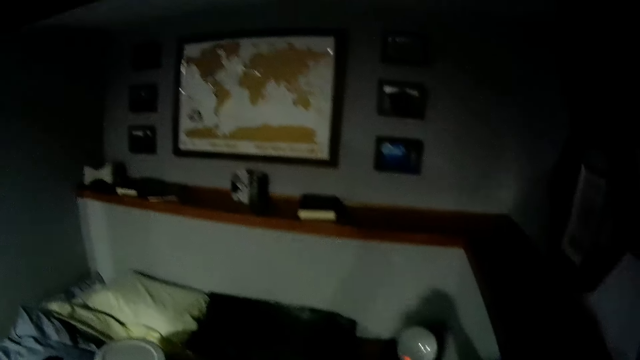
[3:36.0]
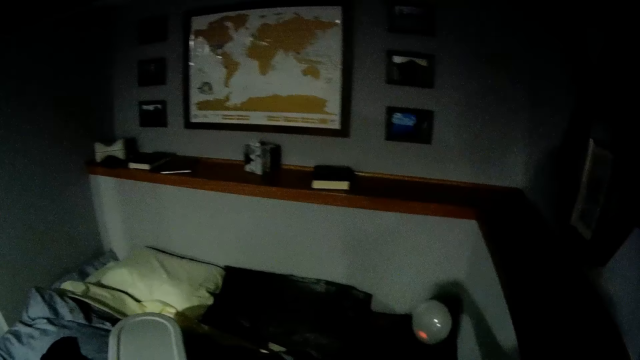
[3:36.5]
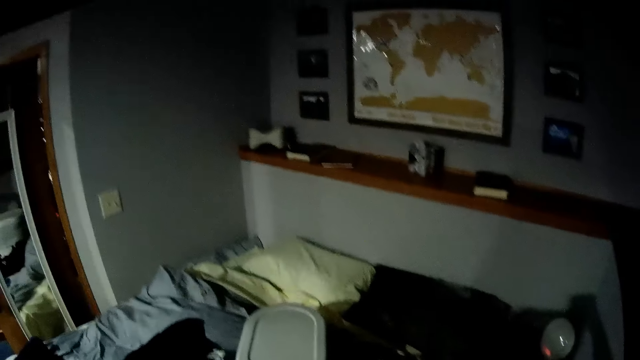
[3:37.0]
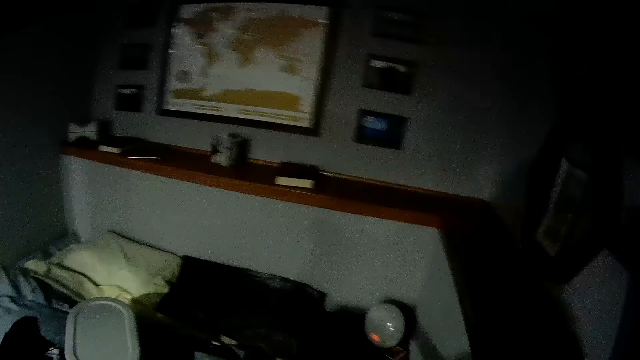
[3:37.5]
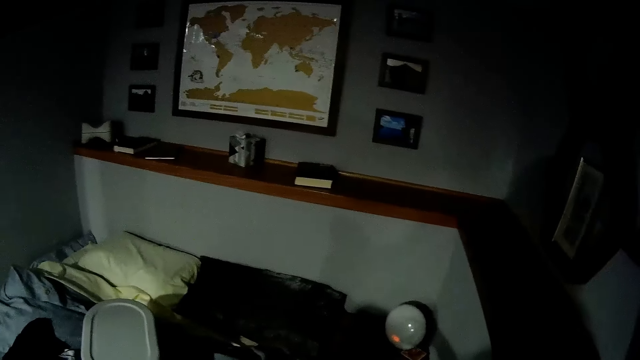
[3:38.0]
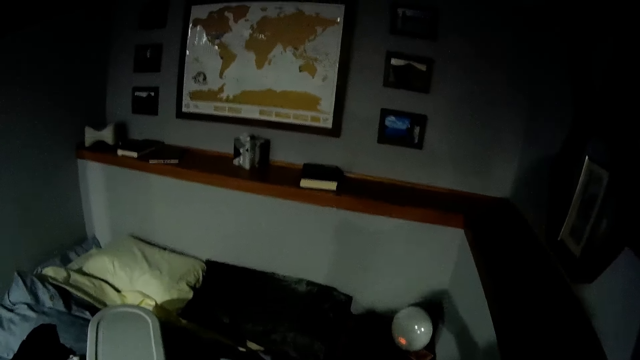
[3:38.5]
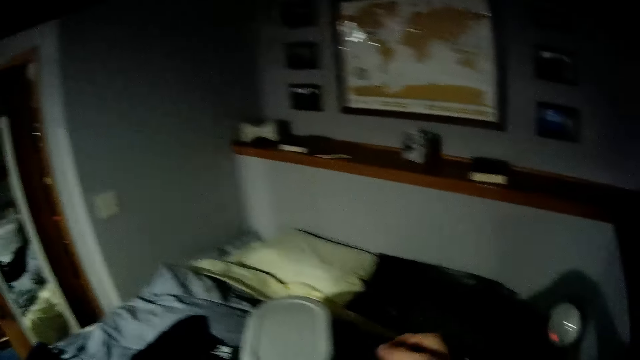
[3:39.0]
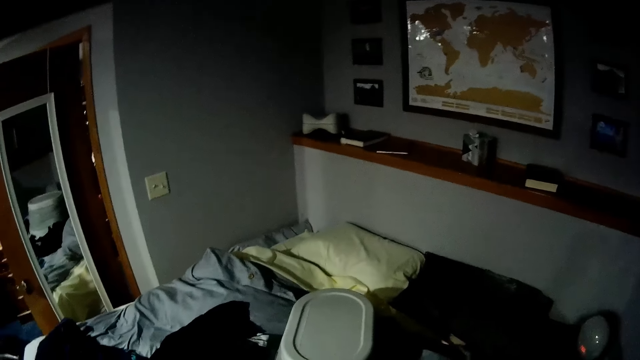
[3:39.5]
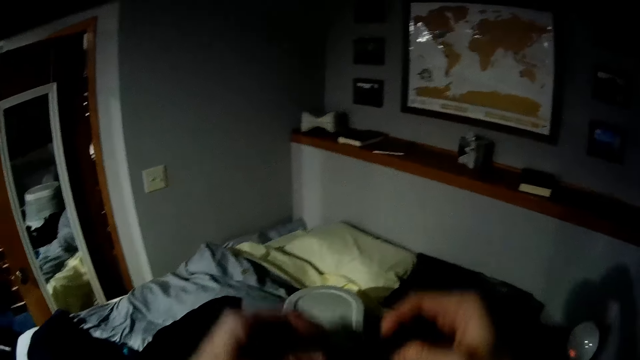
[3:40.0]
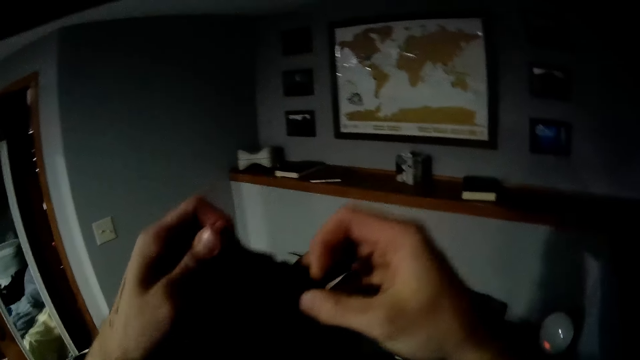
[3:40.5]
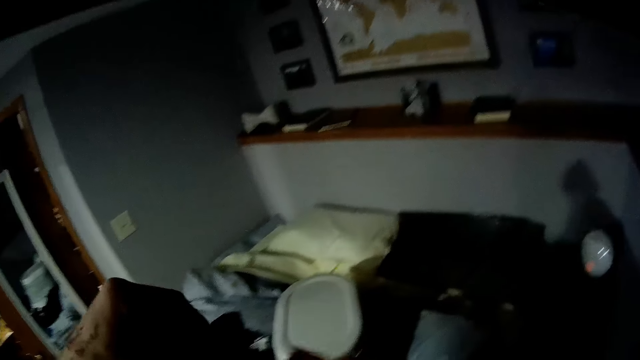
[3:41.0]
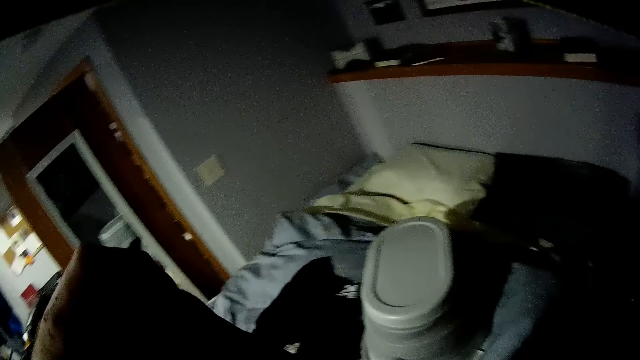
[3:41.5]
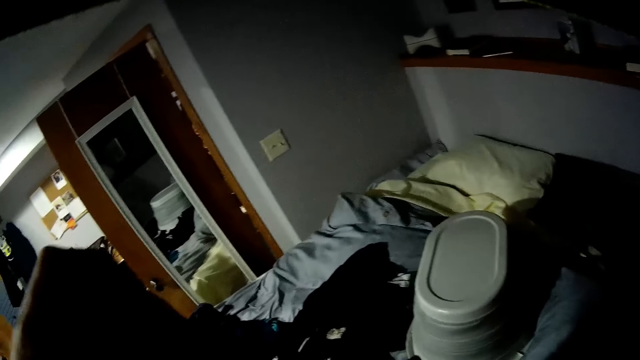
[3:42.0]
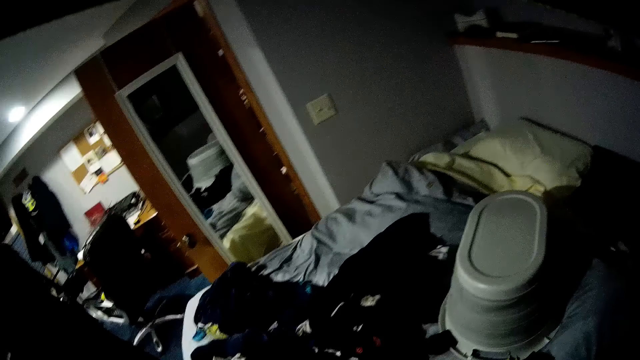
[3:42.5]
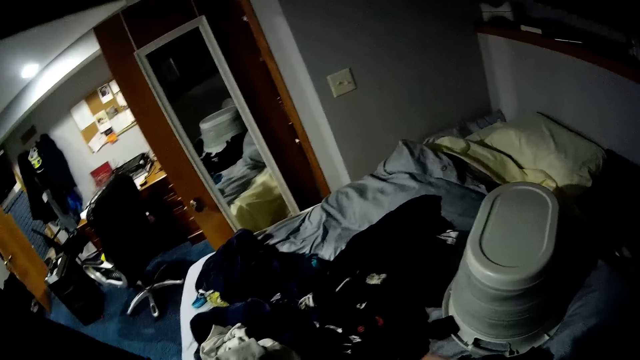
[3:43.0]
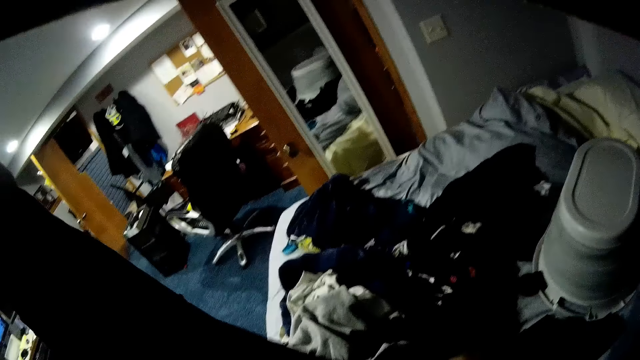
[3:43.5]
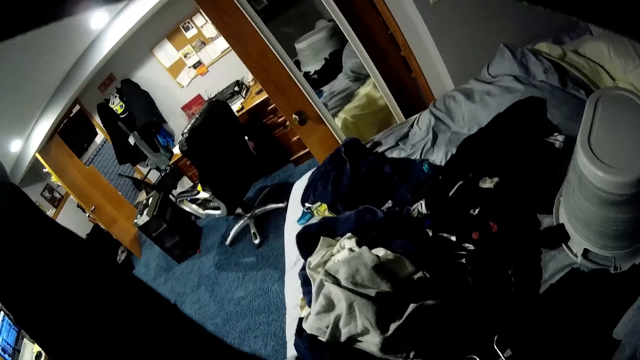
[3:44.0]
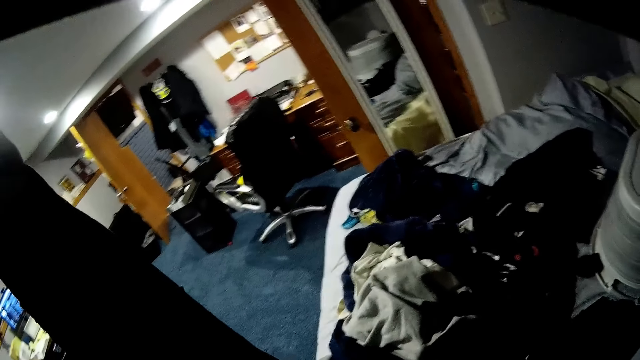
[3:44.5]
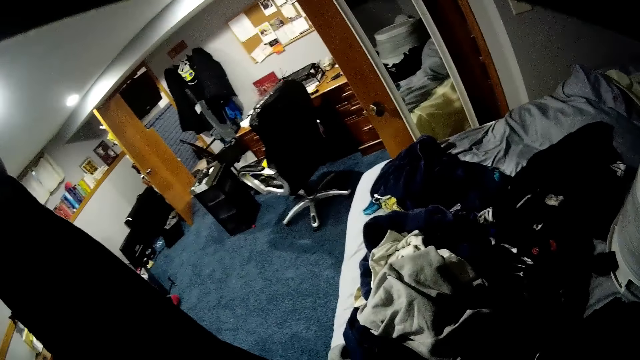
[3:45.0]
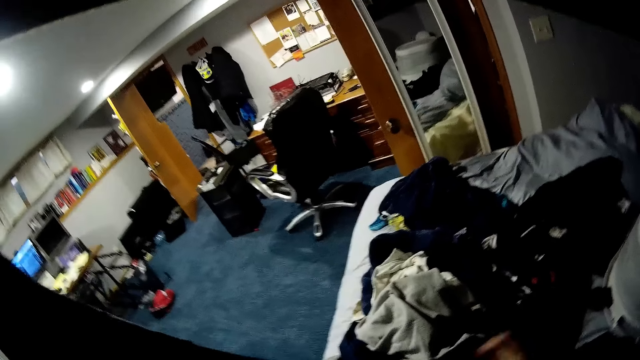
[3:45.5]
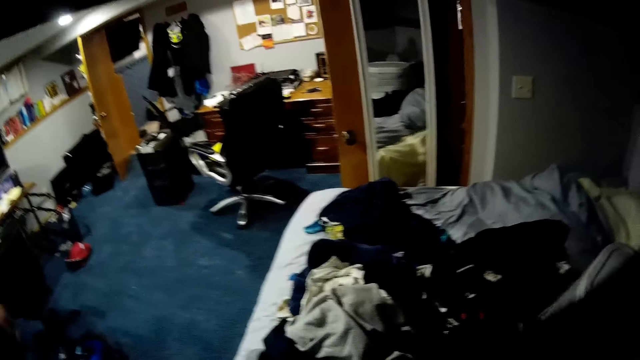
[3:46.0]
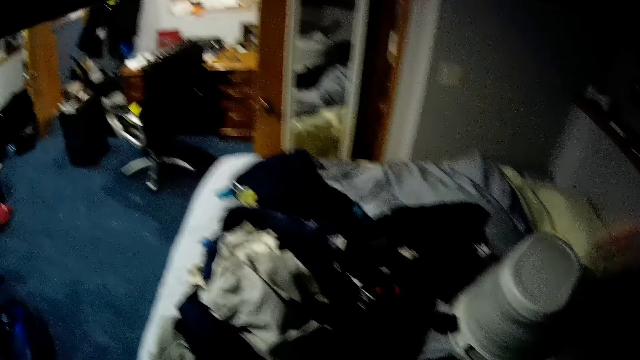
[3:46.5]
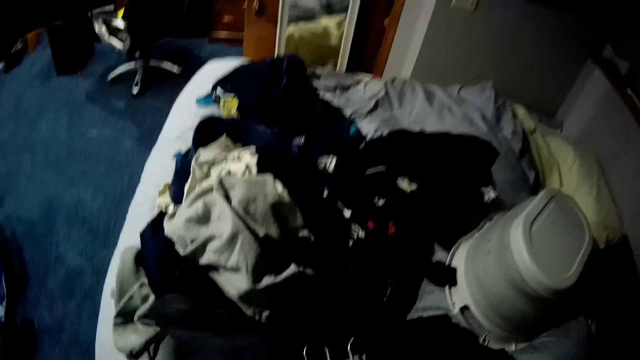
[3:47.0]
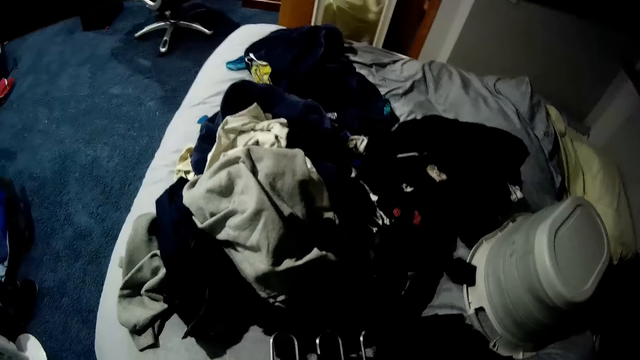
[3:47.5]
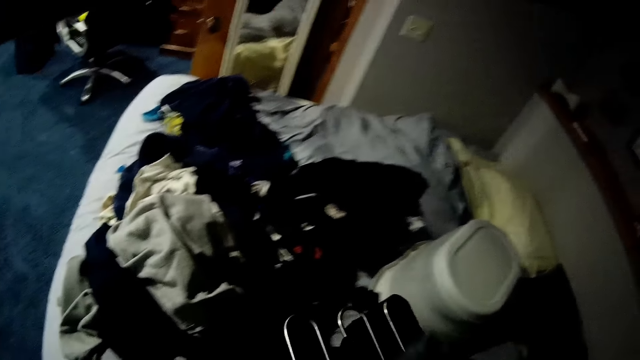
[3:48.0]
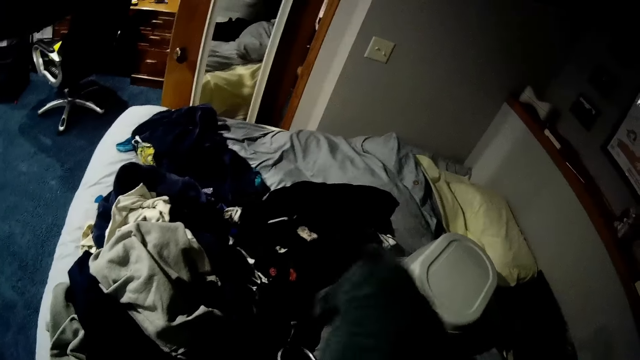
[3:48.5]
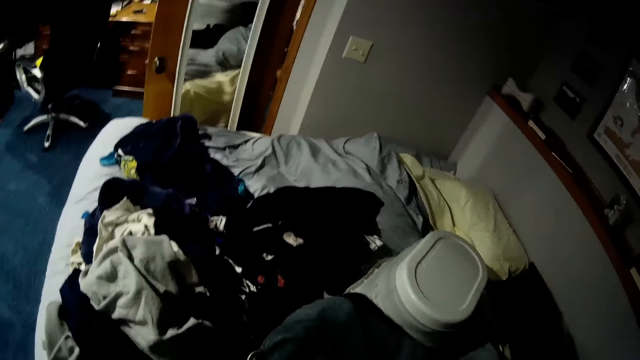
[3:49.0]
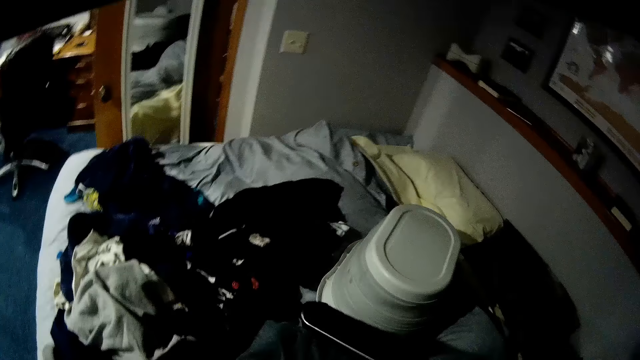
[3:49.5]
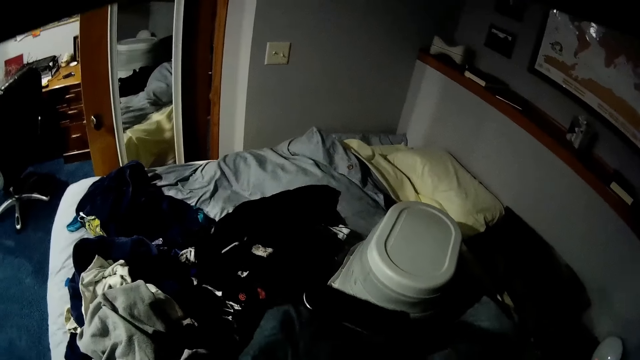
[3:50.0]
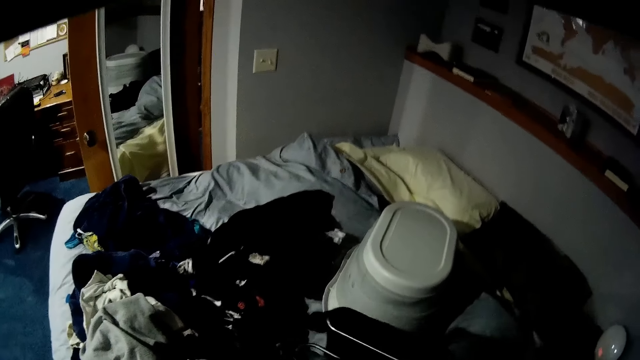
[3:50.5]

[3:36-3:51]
The camera wearer holds the cloth with both hands. They adjust the clothes with both hands. They hold the cloth. They place the cloth on a hanger.

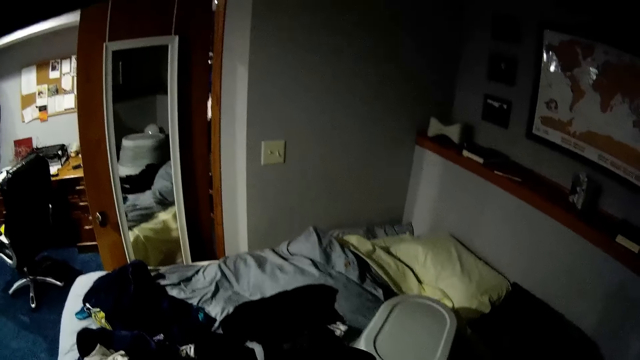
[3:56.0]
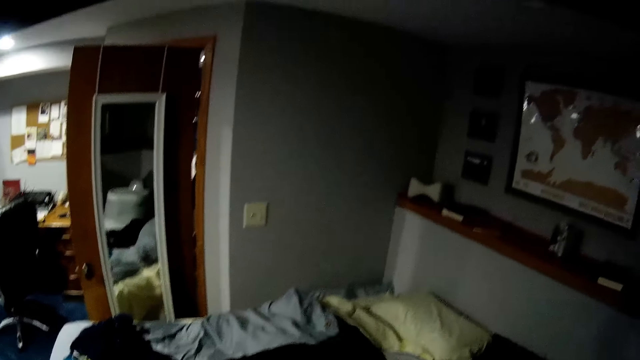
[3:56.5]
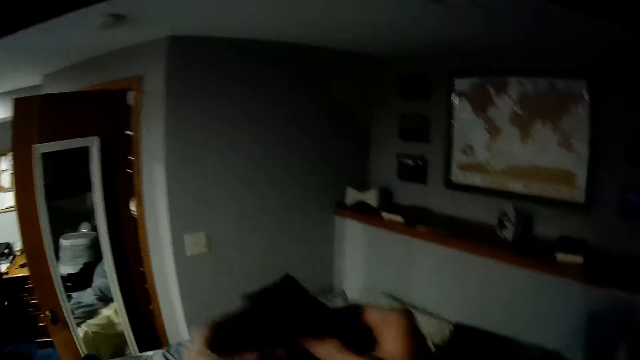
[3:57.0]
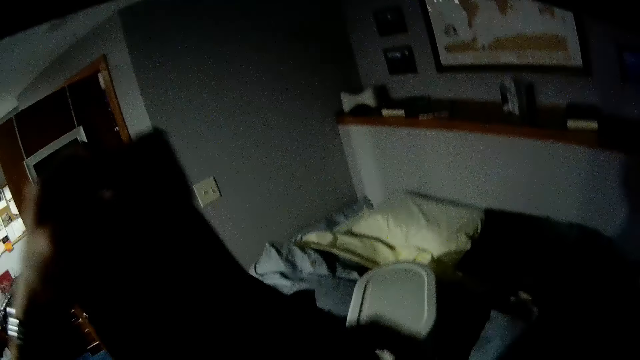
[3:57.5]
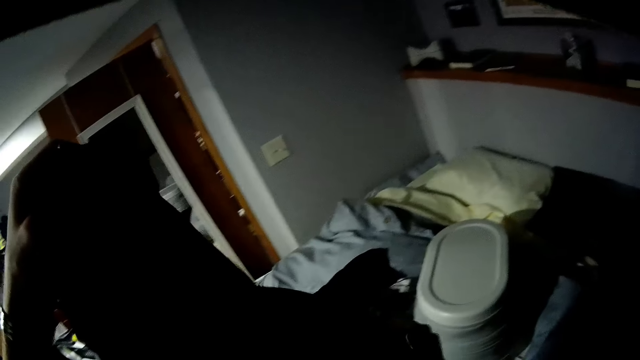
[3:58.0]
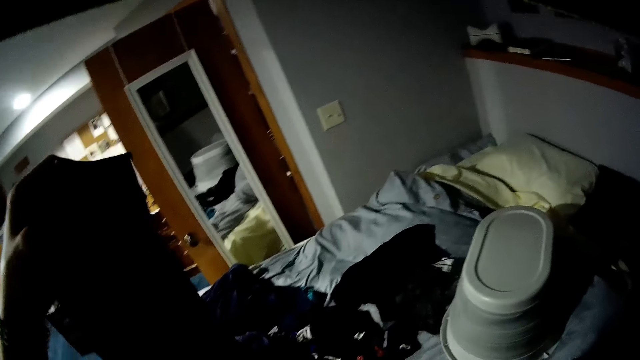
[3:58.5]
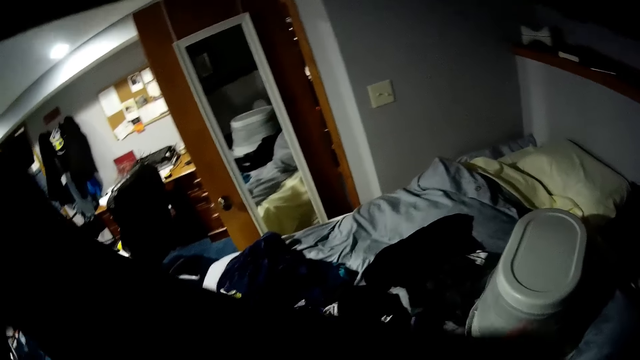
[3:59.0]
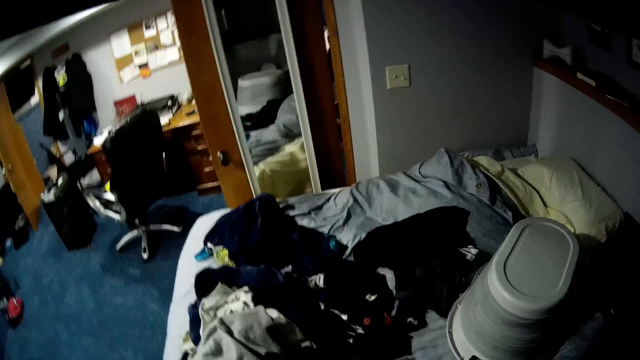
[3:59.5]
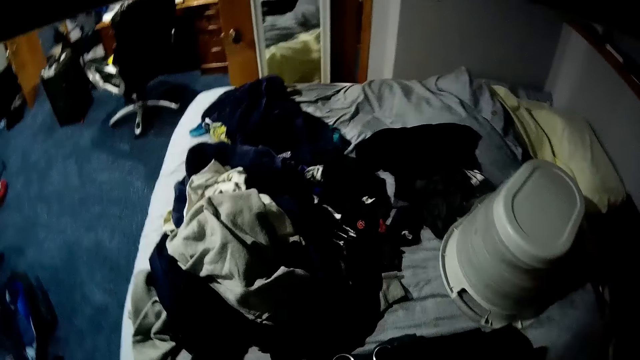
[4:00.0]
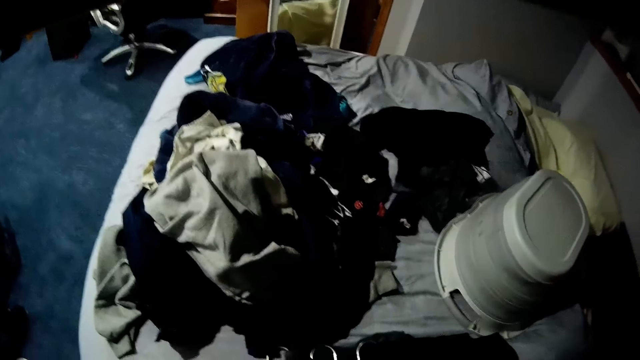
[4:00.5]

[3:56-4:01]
The camera wearer raises a cloth with both hands. They adjust the clothes with both hands. They hold the cloth.
